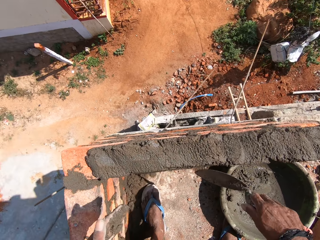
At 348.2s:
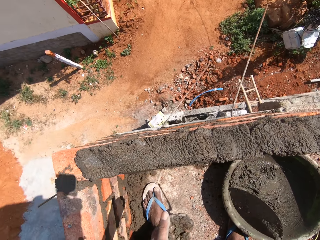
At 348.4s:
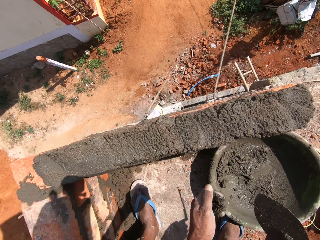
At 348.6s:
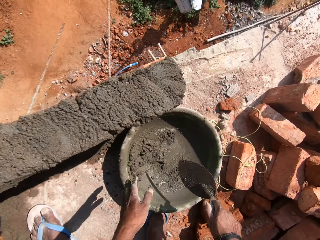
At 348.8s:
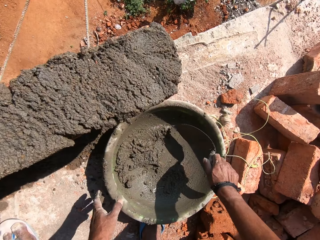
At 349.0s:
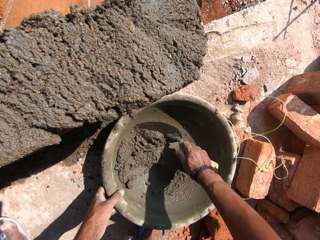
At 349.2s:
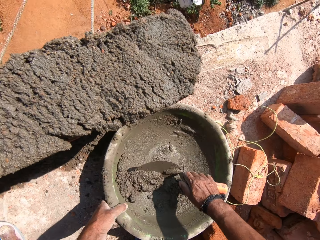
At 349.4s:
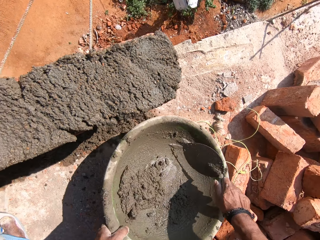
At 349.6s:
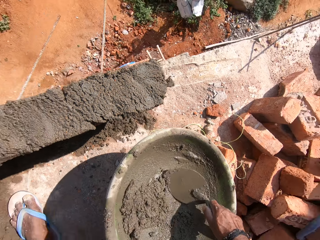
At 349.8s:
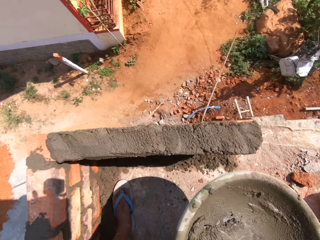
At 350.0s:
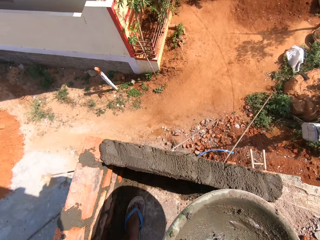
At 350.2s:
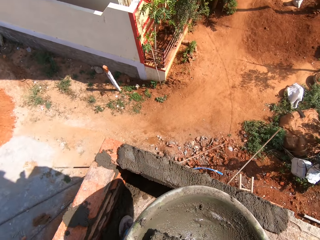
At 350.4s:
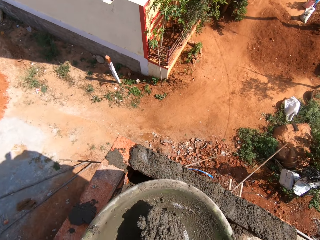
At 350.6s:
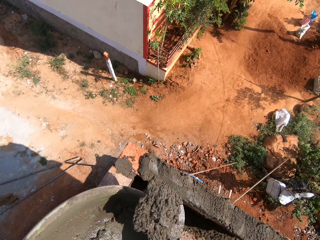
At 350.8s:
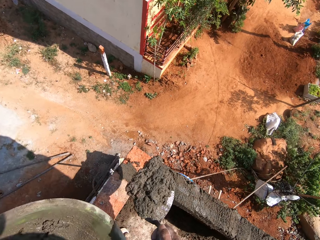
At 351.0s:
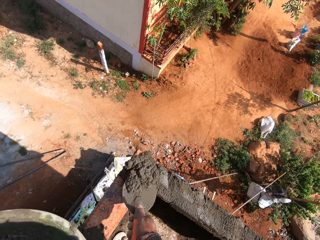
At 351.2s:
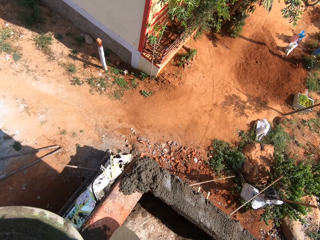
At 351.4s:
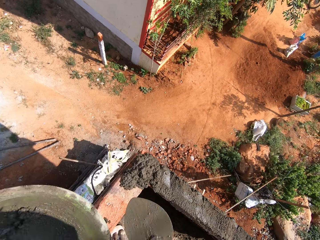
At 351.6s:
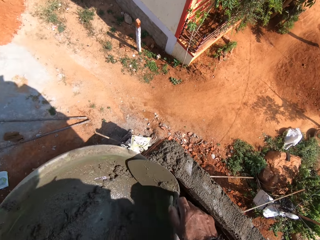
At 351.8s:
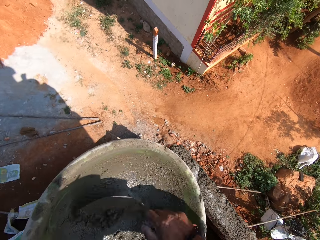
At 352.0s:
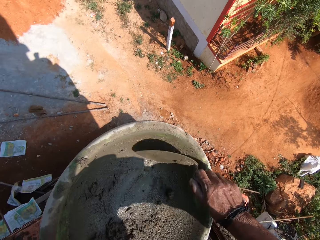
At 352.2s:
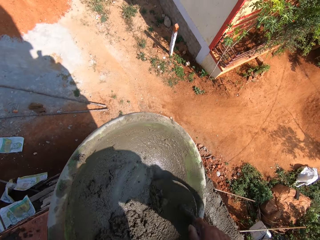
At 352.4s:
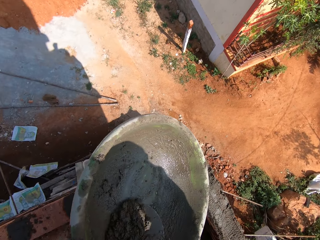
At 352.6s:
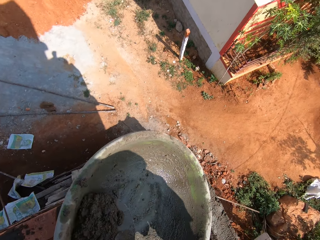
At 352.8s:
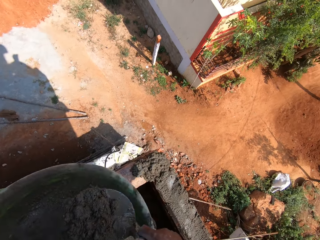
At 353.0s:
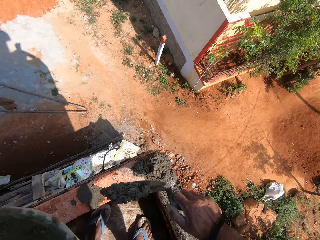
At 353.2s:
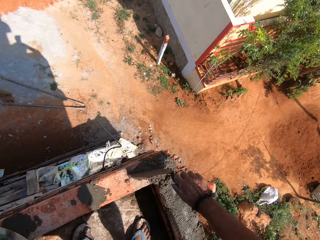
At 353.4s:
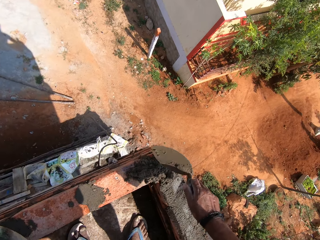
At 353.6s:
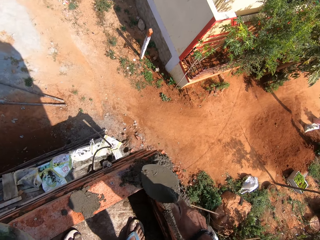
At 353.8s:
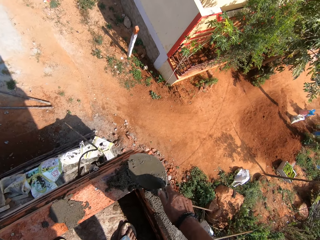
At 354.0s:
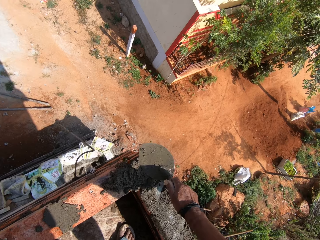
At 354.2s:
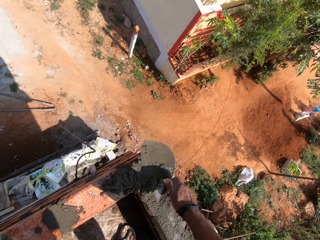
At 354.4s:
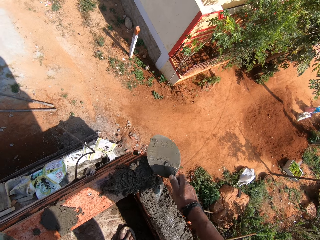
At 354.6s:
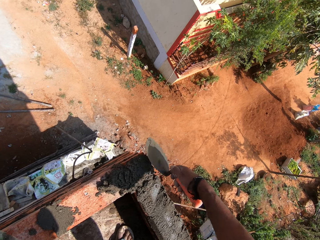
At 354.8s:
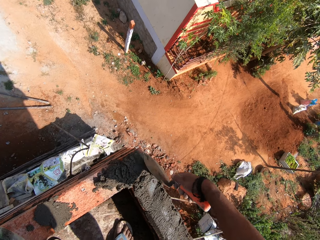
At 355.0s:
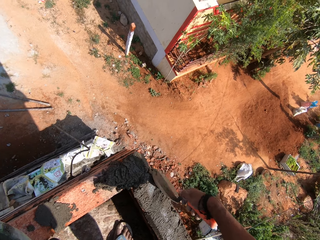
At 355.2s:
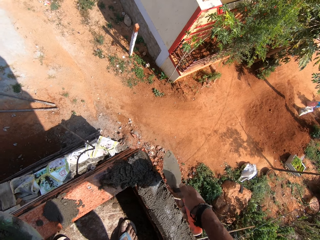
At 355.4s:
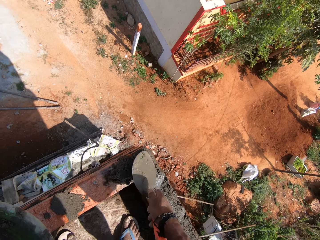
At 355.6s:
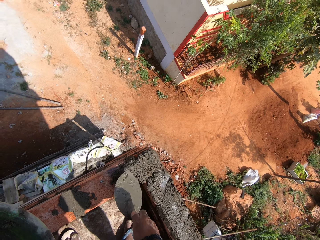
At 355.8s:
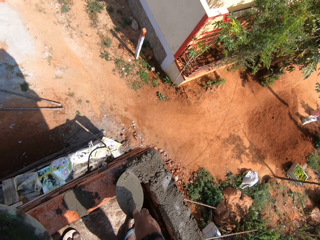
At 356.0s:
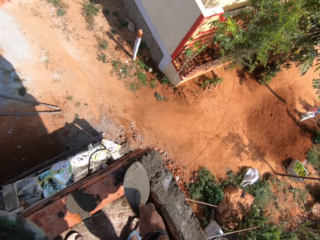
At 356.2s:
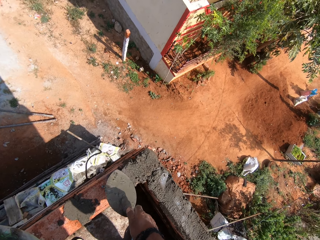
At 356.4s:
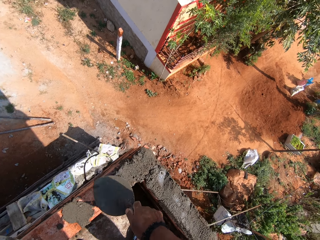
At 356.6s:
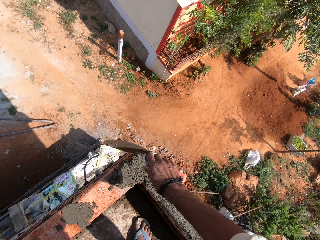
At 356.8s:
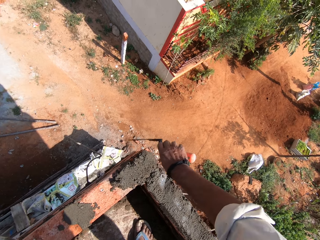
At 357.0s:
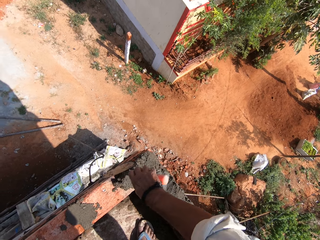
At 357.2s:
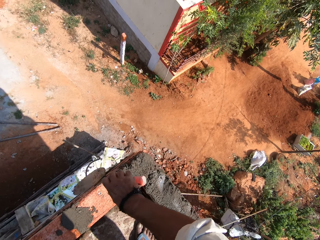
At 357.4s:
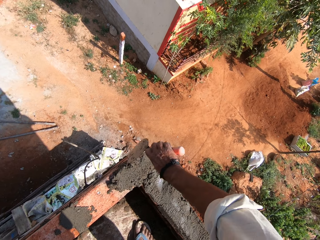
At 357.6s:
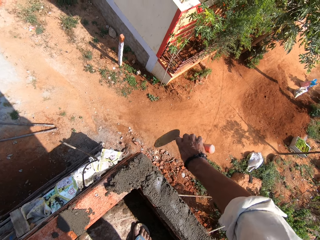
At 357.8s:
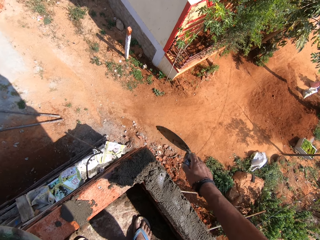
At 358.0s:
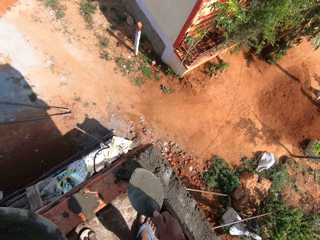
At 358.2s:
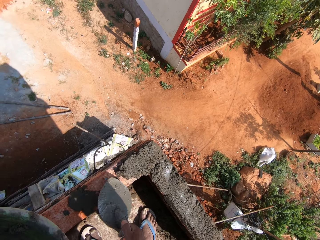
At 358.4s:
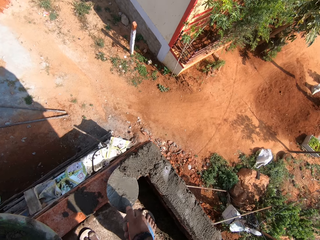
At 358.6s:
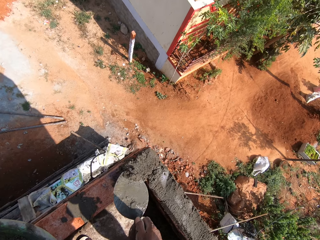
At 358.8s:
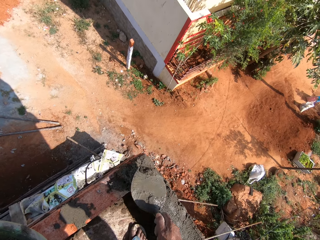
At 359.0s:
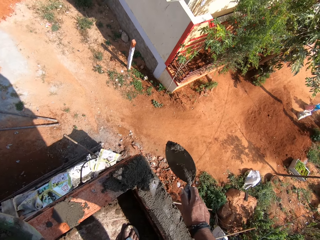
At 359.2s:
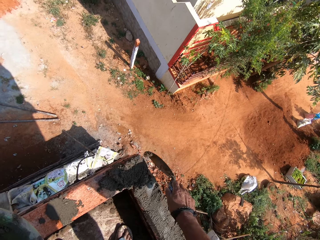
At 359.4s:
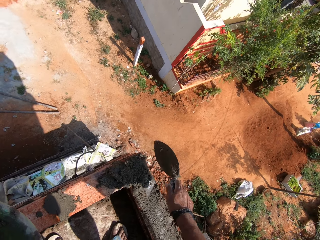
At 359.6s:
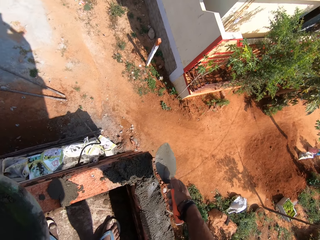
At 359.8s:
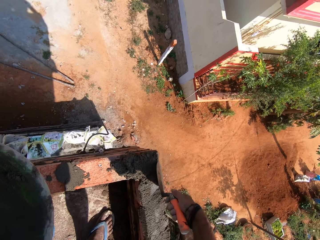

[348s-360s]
The camera wearer scoops the concrete or mortar with a trowel. They pick up a basin. They put the concrete on top of the bricks with the trowel. They scoop the concrete with the trowel. They put the concrete on top of the bricks with the trowel. They spread the concrete on the bricks with the trowel. They smoothen the mortar with the trowel.

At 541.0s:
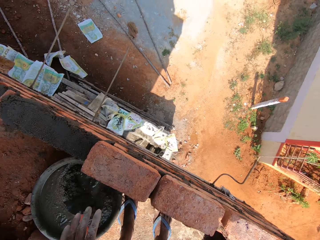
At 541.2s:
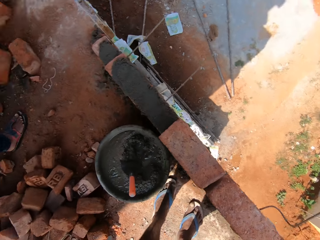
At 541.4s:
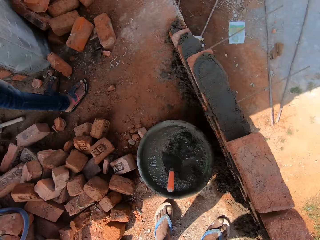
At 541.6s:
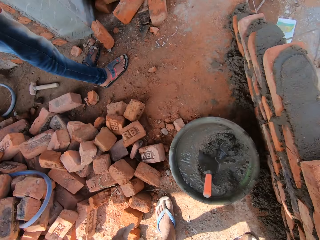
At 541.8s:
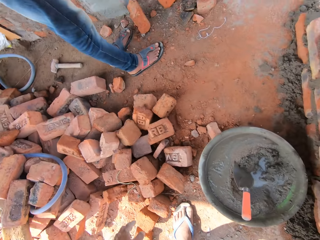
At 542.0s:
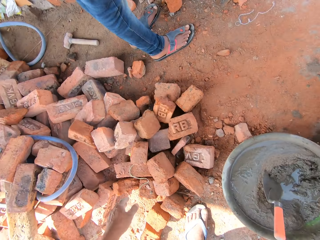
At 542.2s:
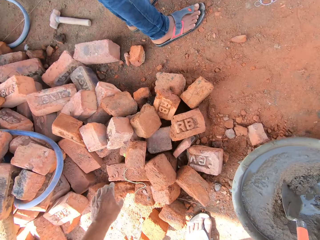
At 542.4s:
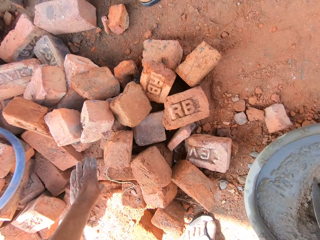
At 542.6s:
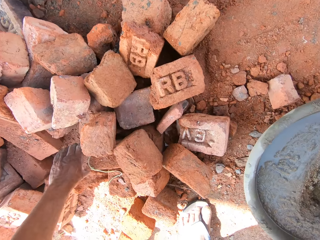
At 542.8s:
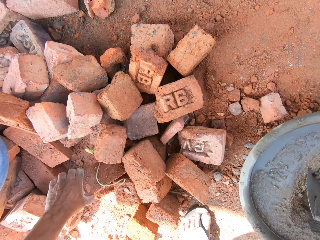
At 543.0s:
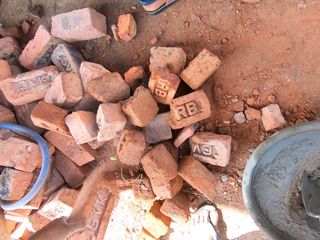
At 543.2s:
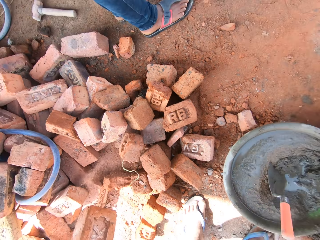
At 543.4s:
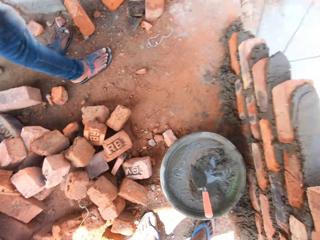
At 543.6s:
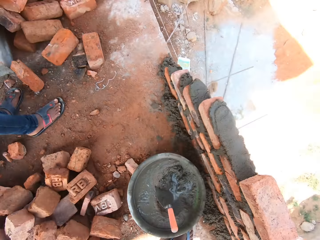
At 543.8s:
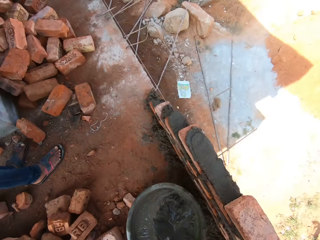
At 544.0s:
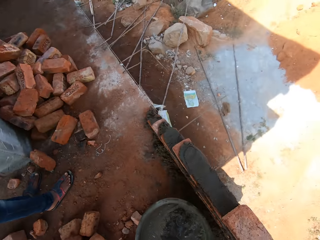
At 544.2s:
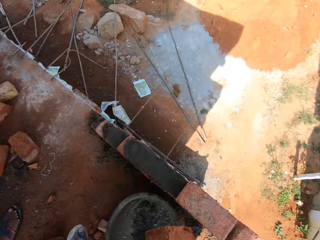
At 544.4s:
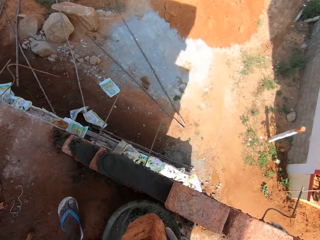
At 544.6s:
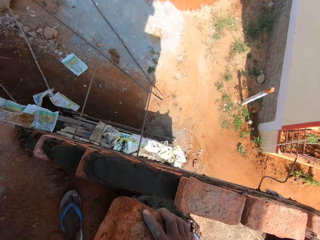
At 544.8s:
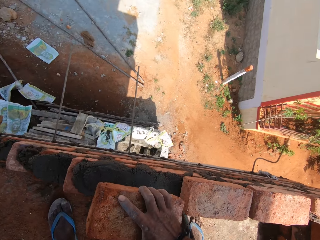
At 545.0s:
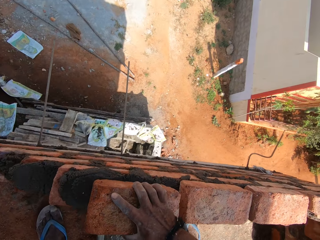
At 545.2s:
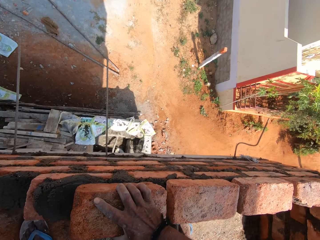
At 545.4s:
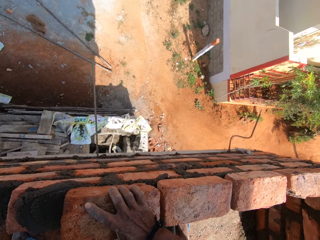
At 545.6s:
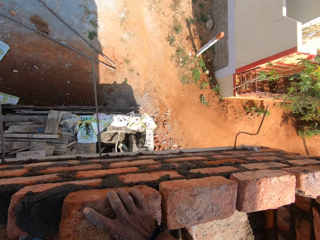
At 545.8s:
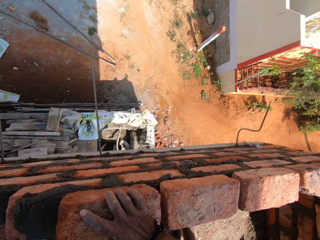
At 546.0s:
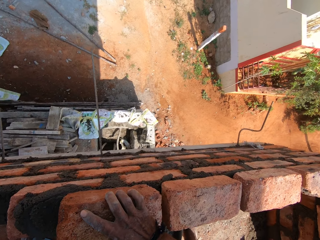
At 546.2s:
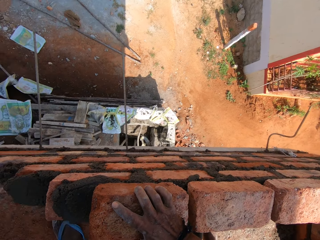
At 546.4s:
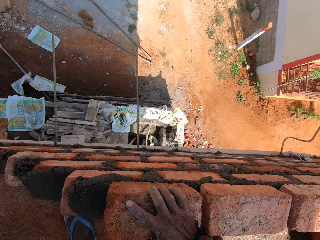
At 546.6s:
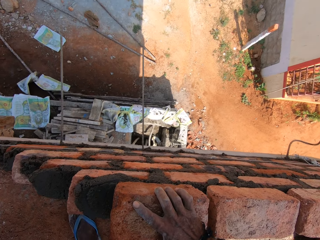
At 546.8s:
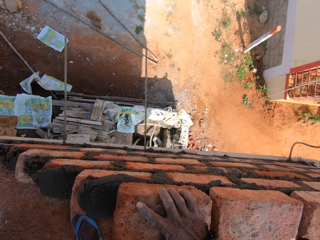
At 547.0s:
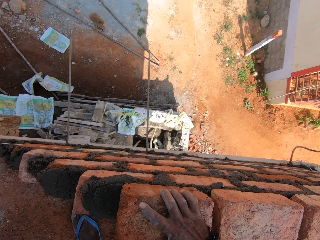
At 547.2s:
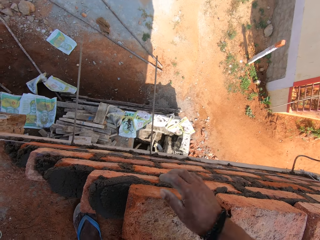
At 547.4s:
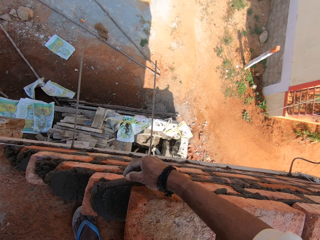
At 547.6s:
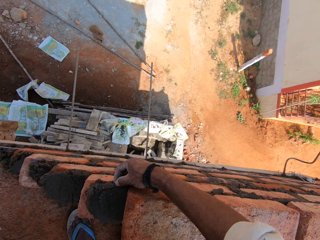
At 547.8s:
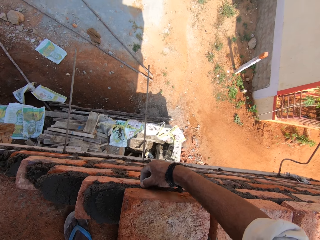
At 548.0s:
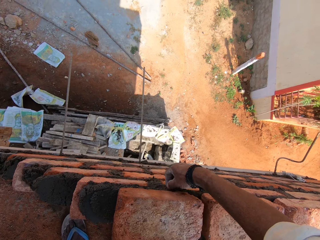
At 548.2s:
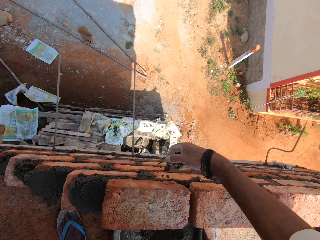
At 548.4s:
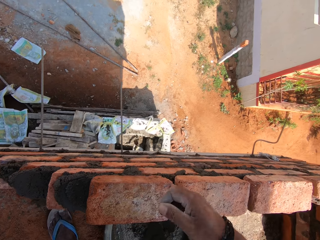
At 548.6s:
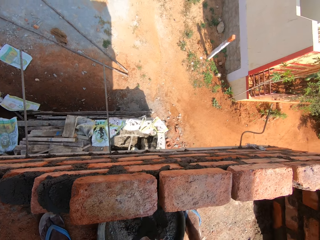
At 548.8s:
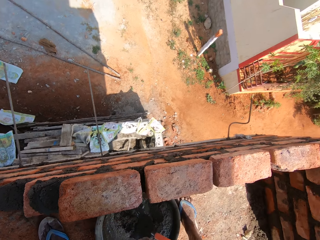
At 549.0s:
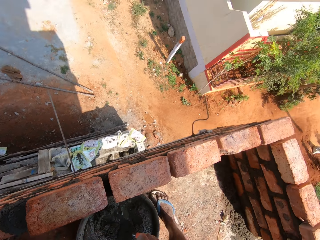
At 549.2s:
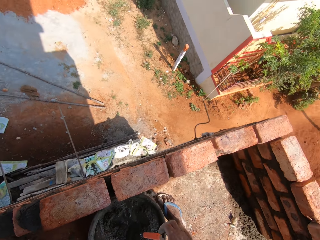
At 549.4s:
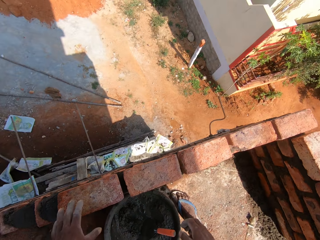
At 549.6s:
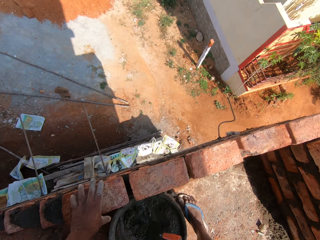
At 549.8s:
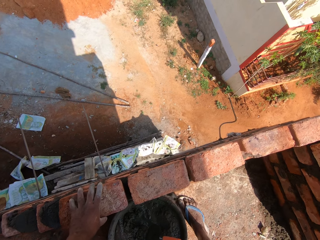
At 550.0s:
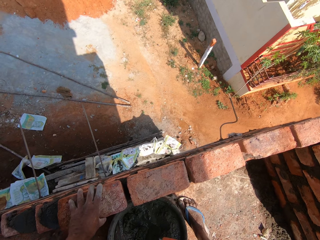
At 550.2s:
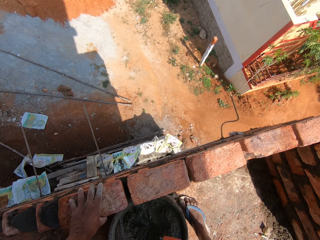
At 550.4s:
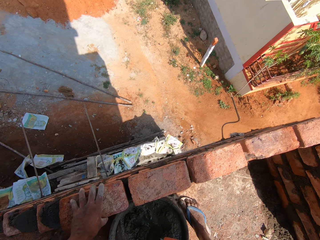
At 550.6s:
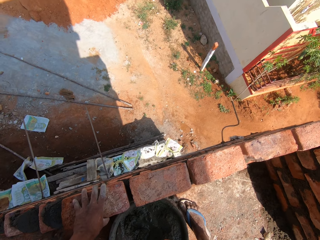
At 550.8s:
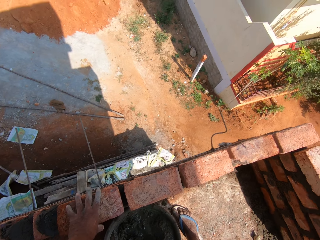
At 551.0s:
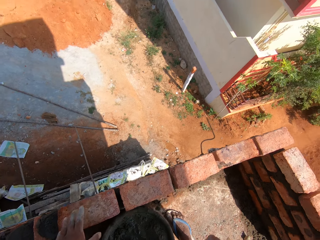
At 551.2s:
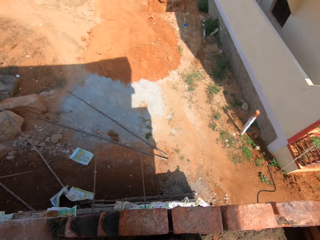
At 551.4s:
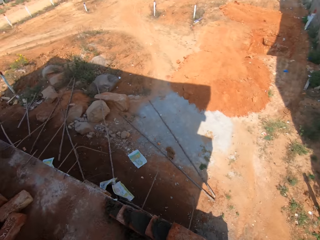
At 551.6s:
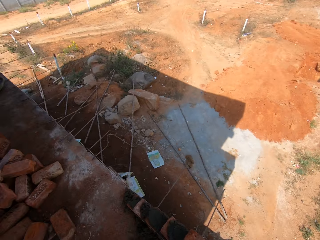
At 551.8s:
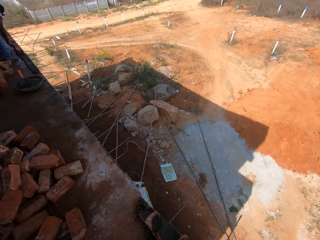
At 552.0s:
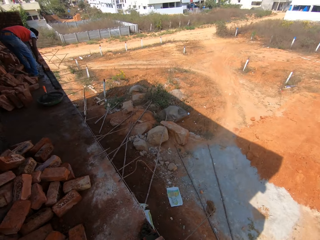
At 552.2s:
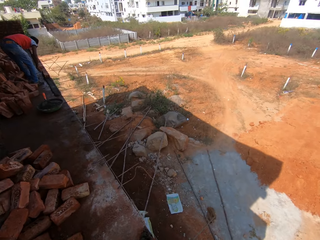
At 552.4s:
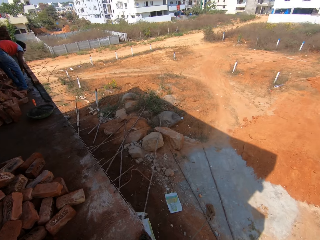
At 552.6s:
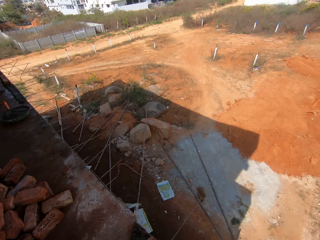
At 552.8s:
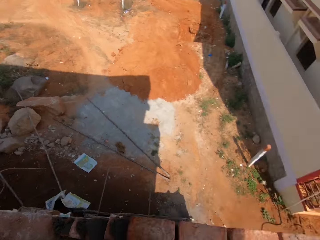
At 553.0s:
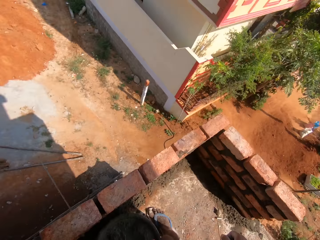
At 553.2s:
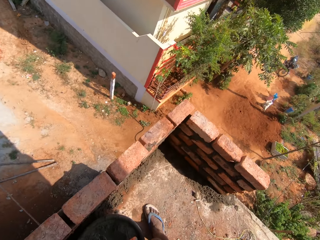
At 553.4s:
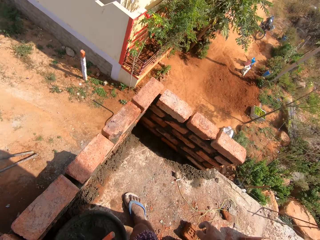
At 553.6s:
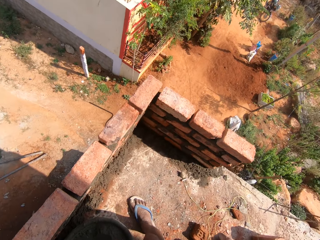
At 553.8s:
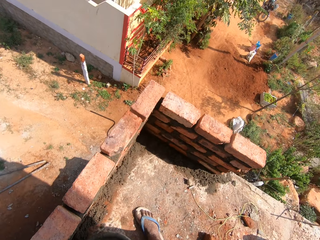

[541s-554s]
The camera wearer picks up a brick. They put the brick on top of the bricks. They wipe mortar. They move the brick.
